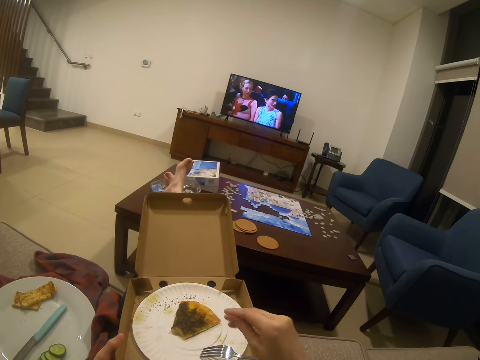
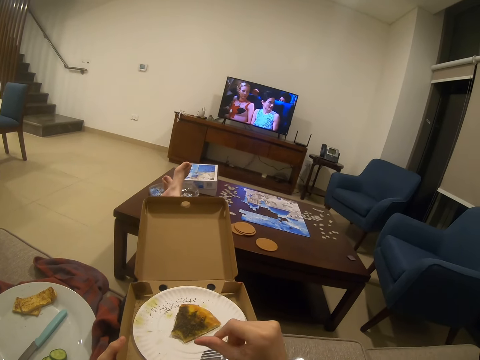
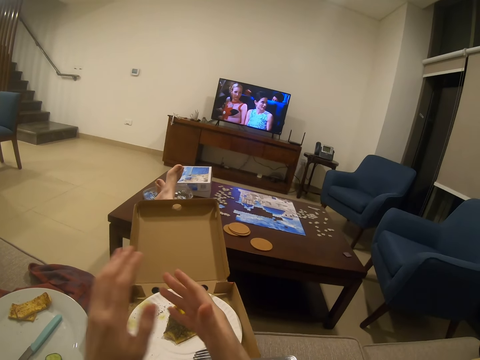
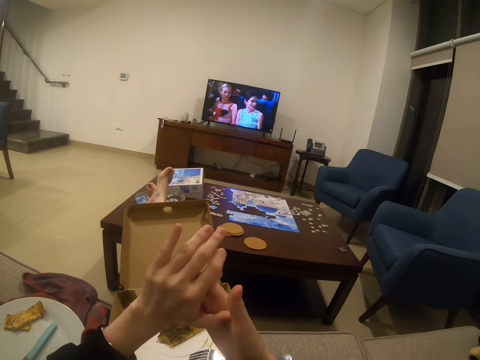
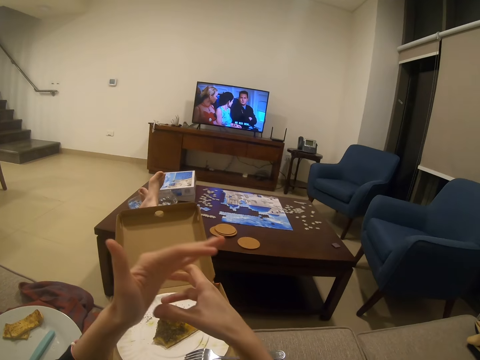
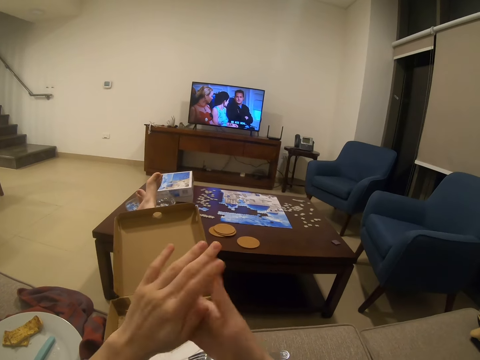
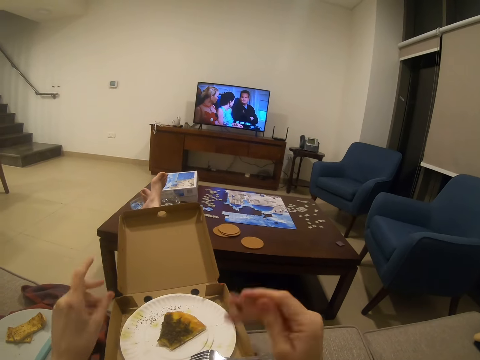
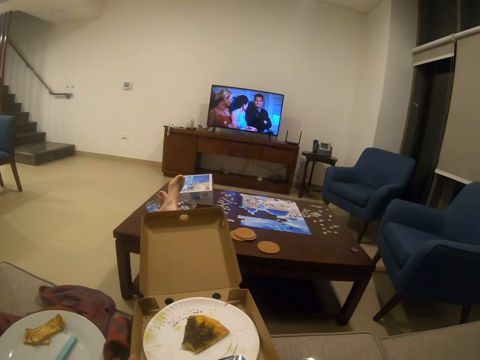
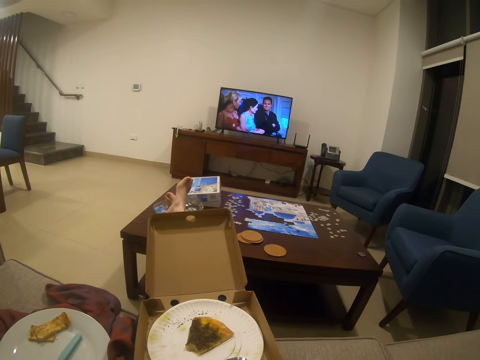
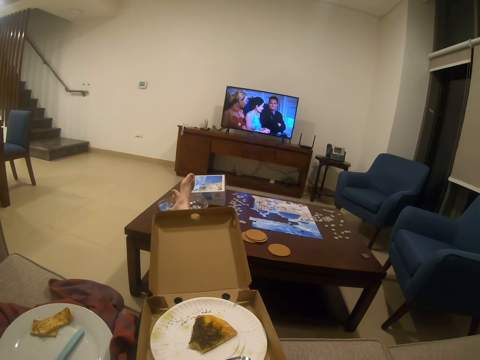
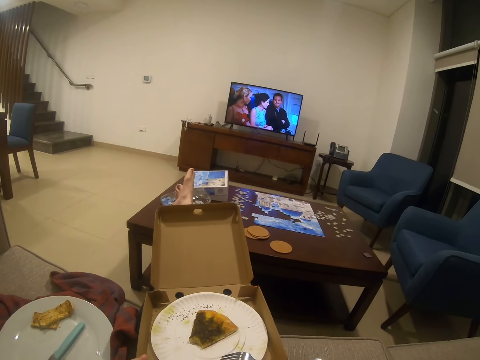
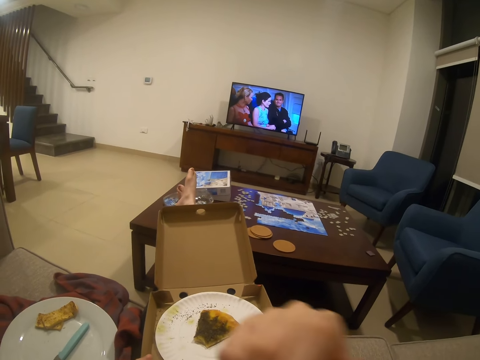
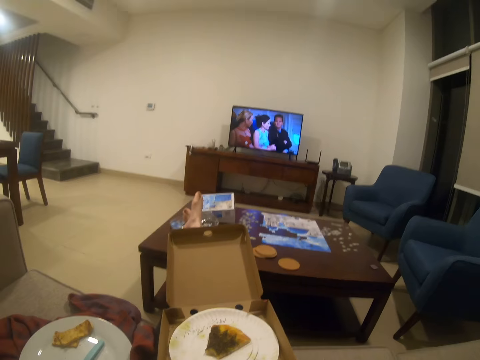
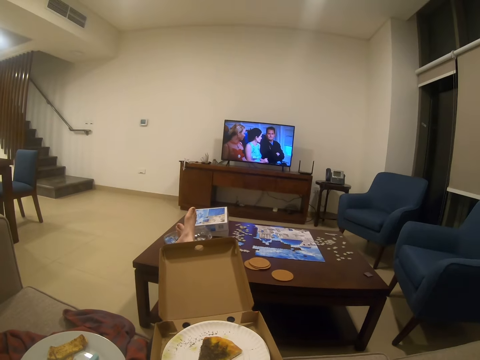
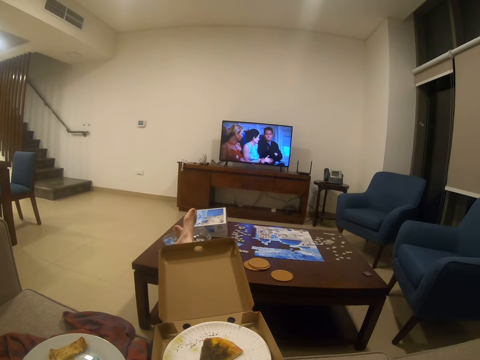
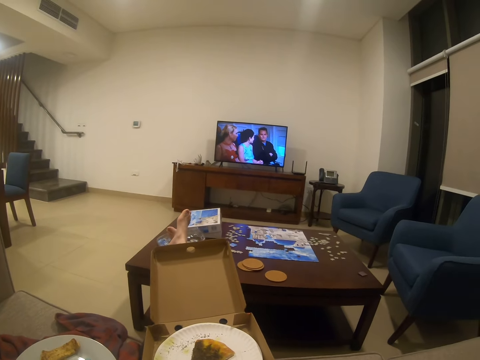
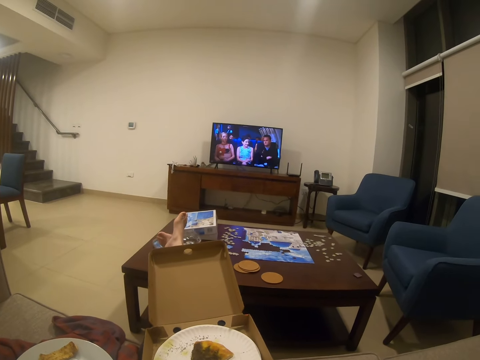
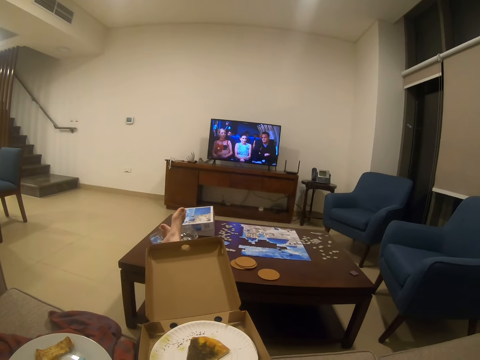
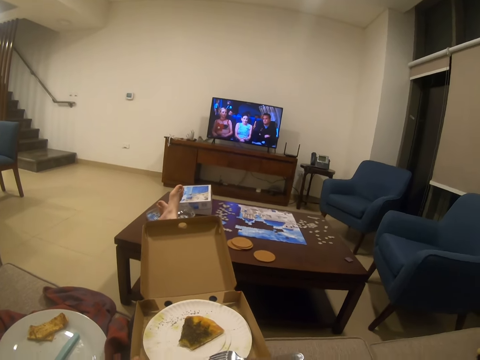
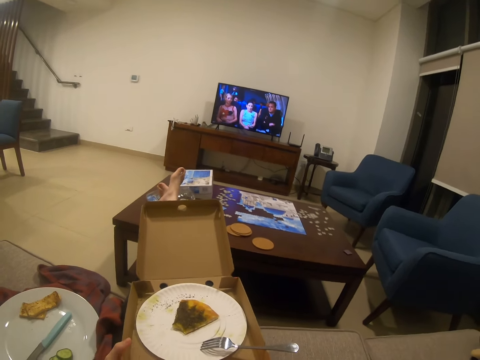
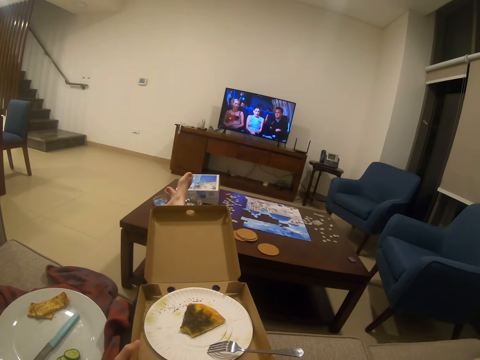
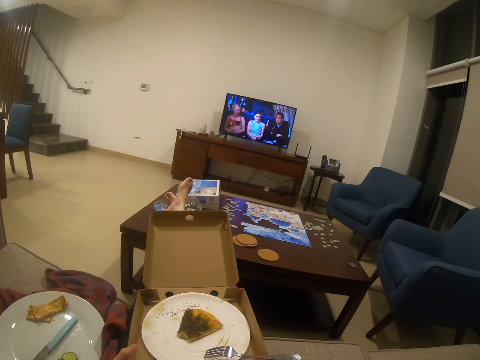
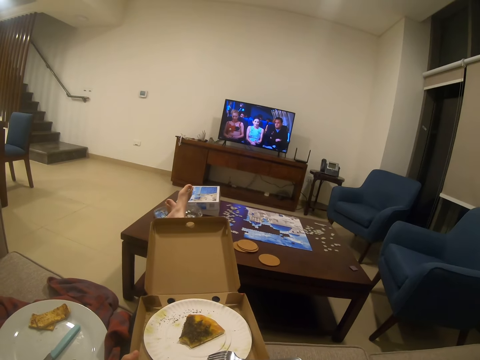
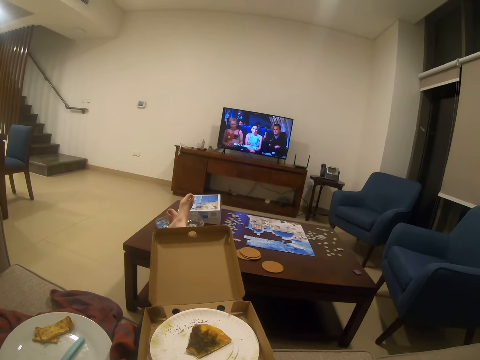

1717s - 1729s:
The camera wearer rubs her hands. She cleans the hands together. She does something.

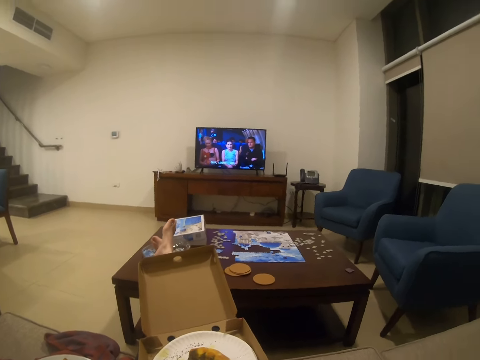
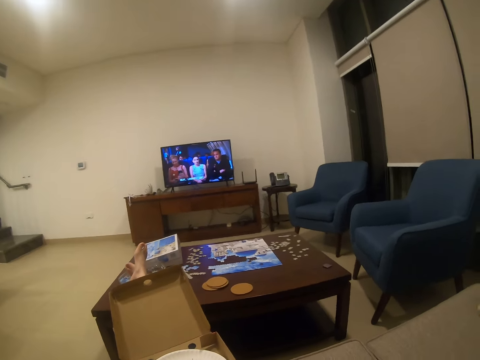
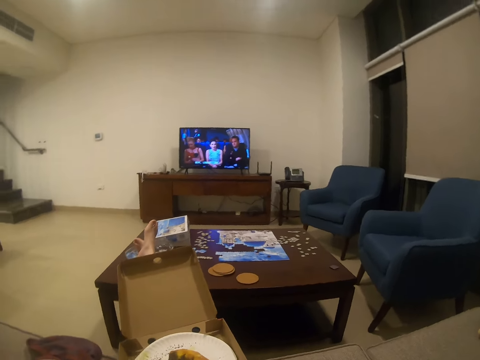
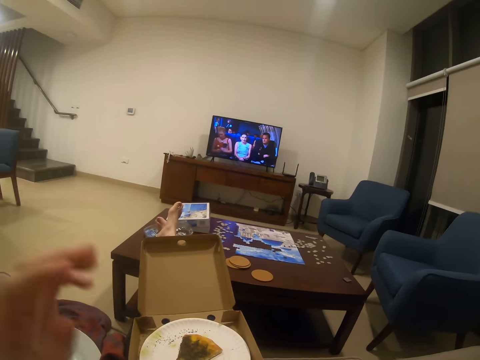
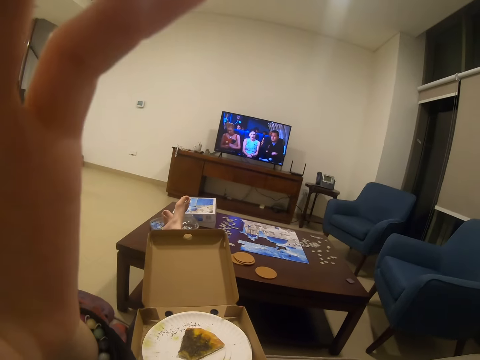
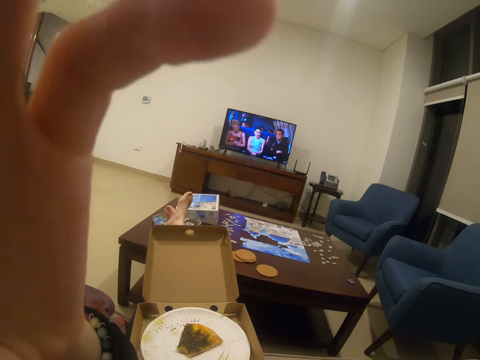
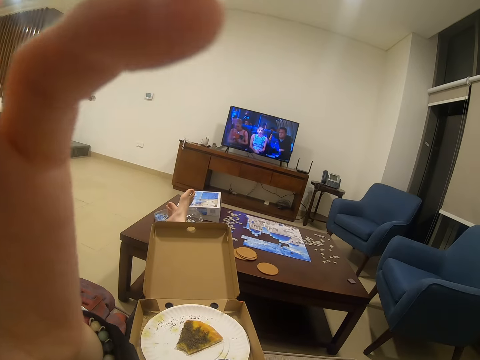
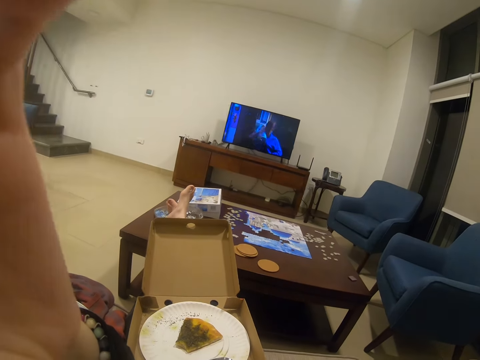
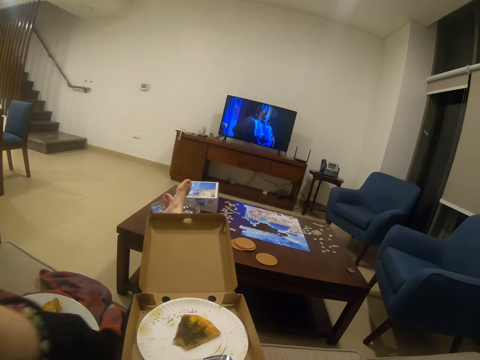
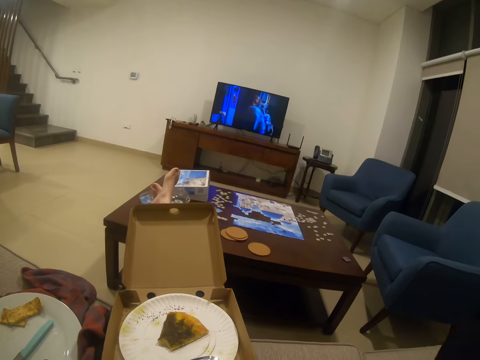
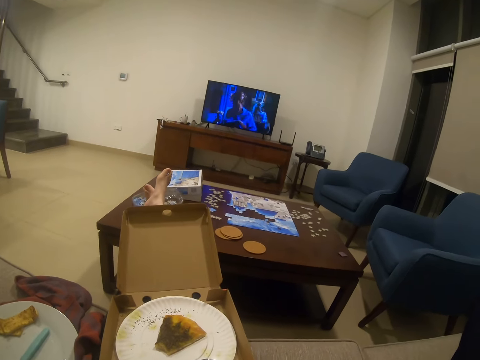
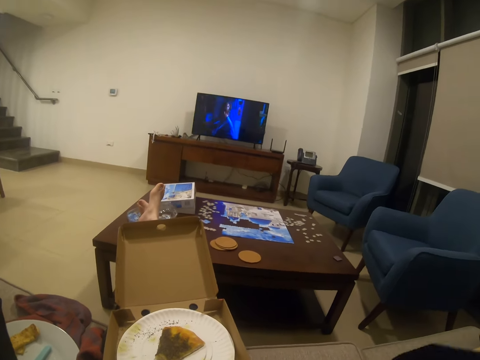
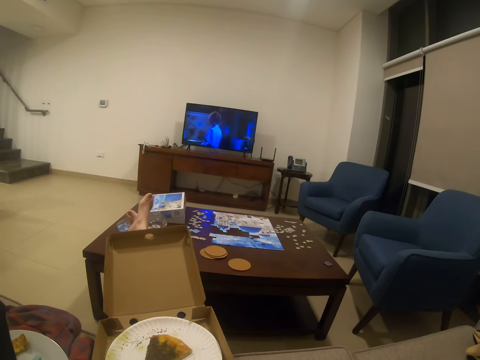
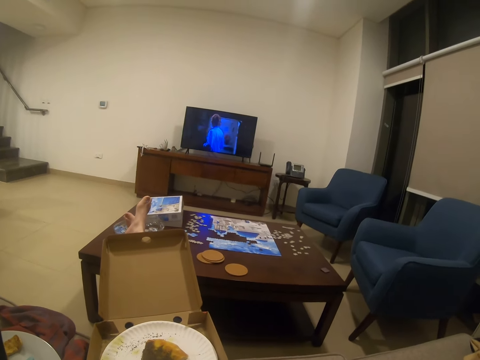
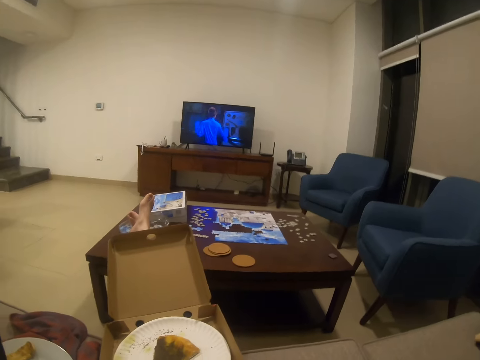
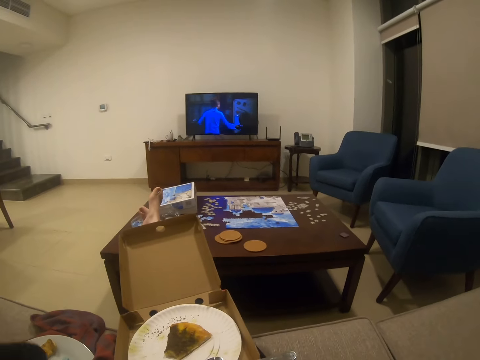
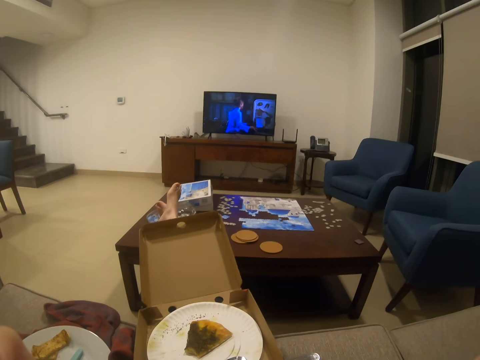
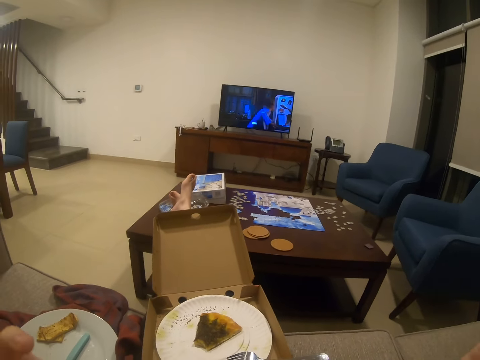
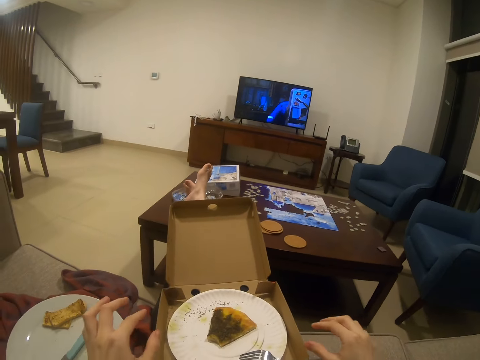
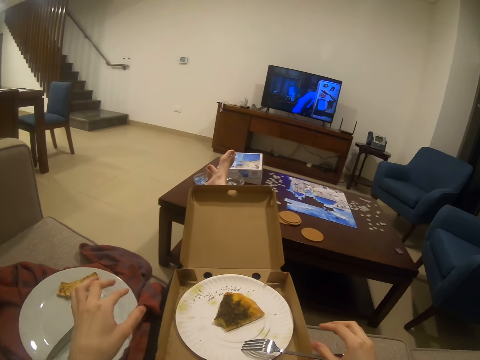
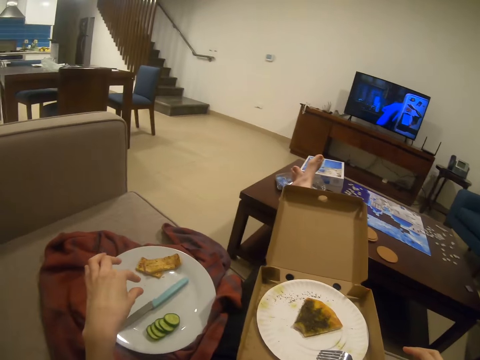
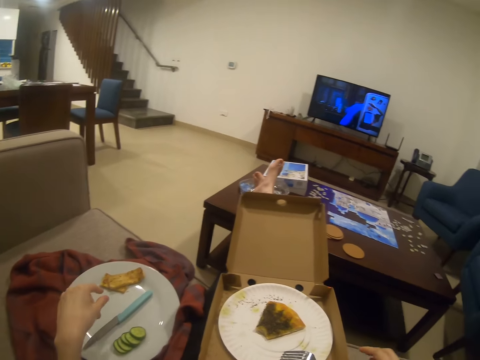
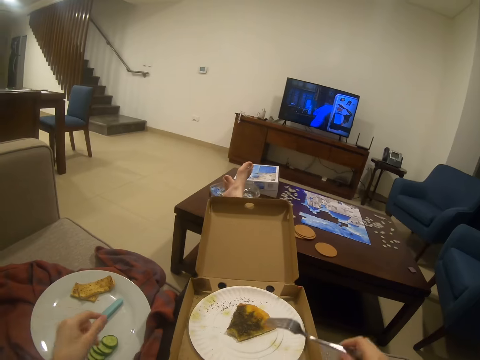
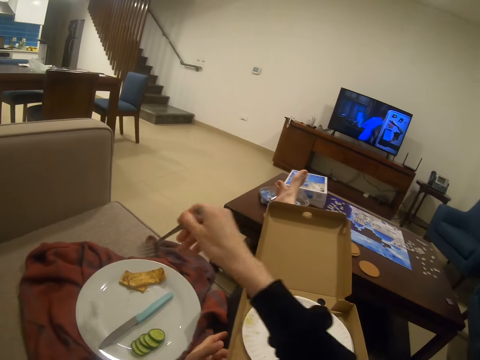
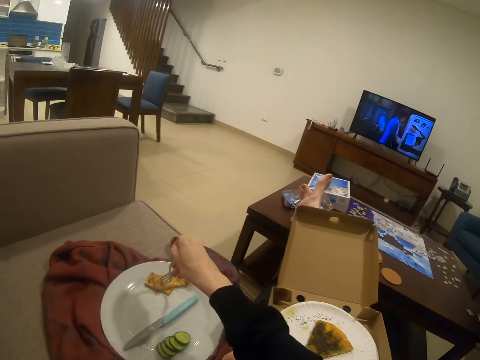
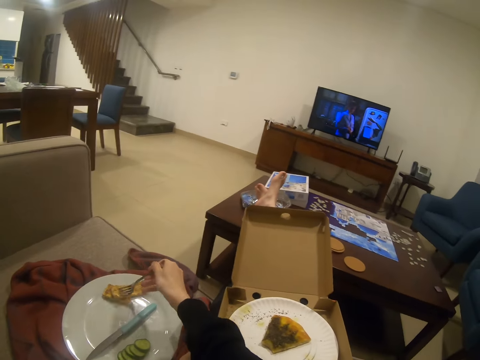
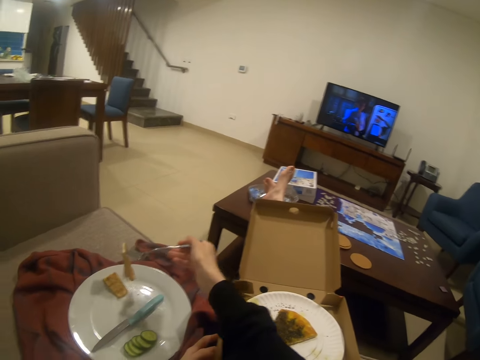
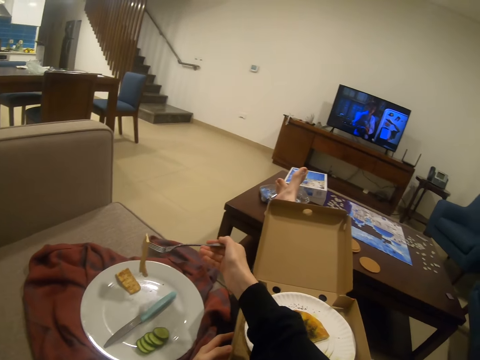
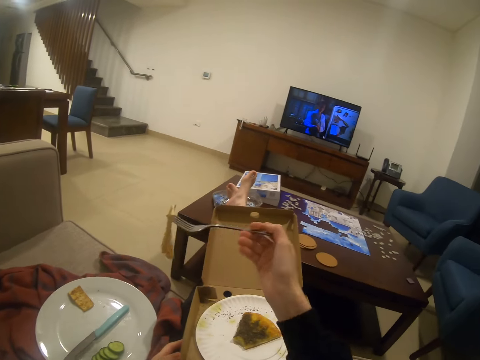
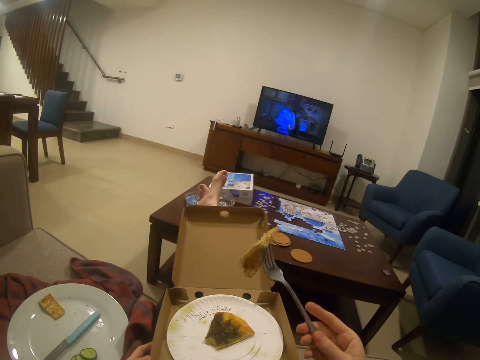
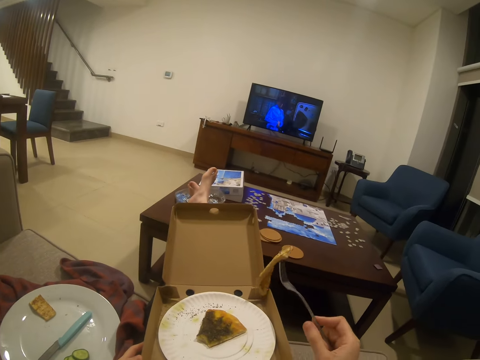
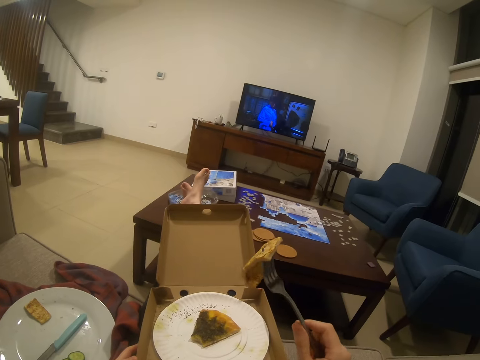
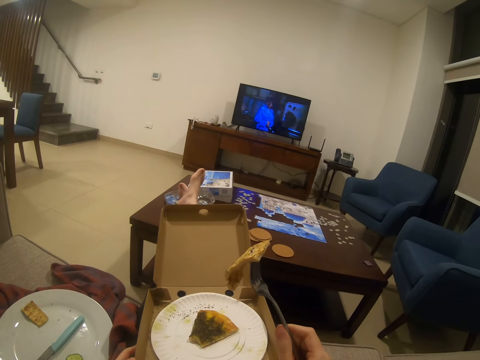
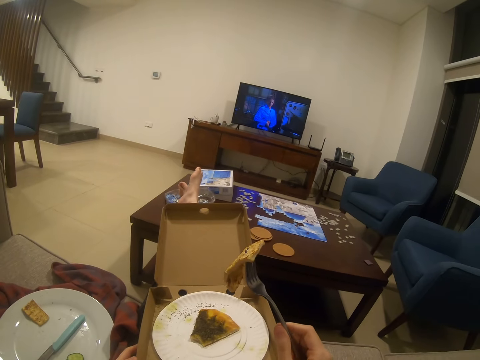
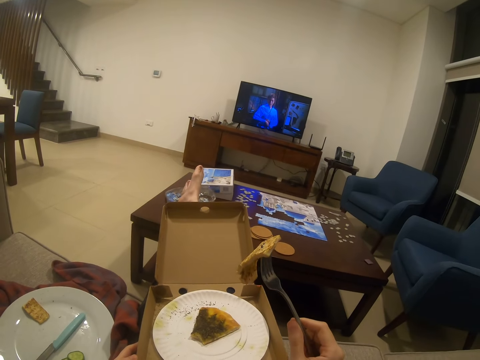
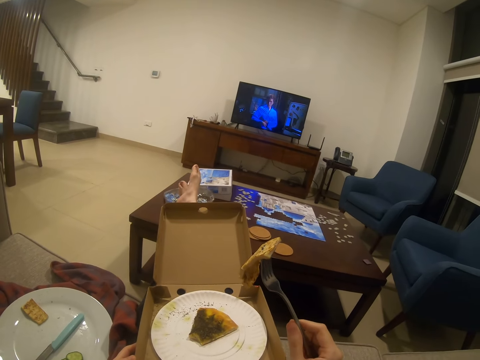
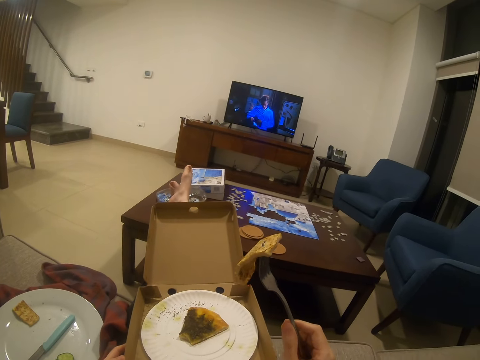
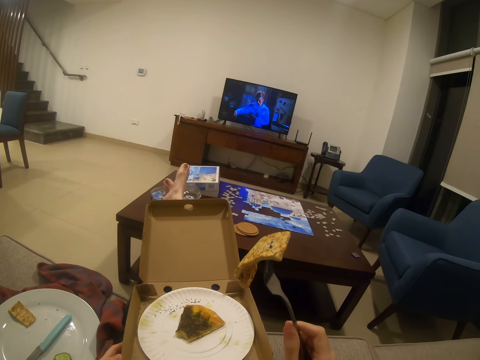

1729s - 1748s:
The camera wearer adjusts the camera. They lift the fork. They eat a snack. They collect eggs. They watch television.
